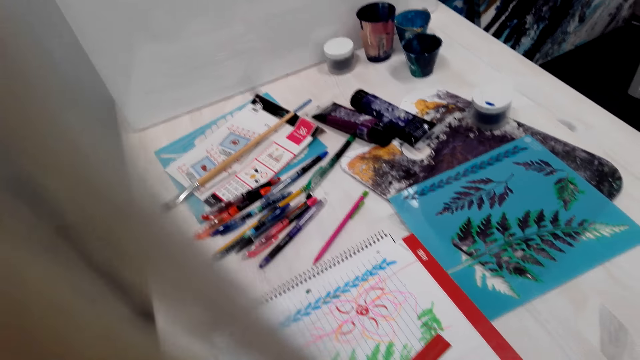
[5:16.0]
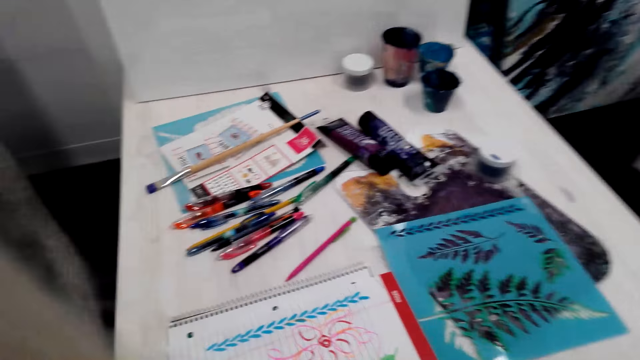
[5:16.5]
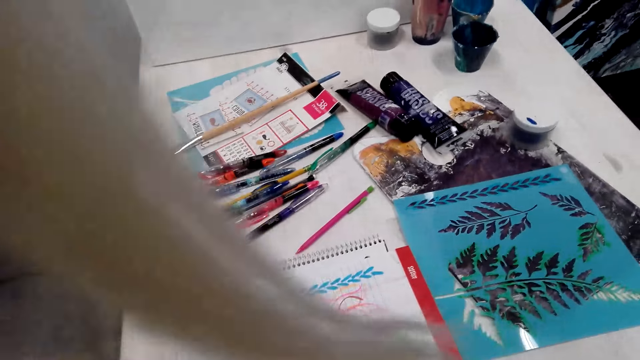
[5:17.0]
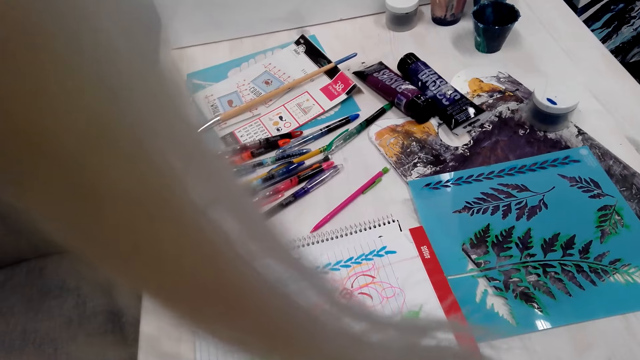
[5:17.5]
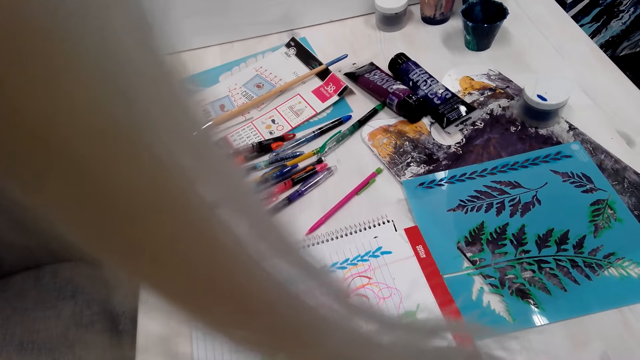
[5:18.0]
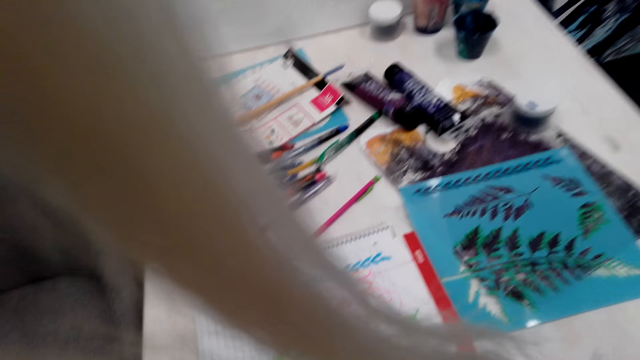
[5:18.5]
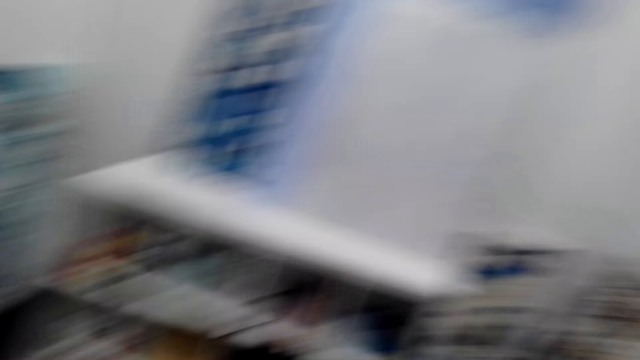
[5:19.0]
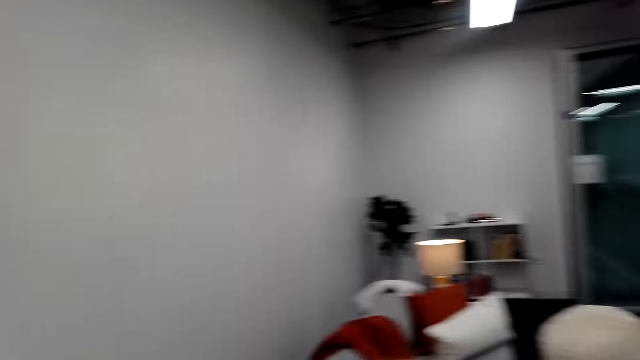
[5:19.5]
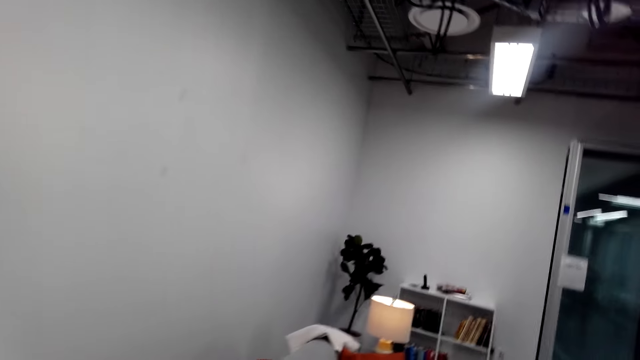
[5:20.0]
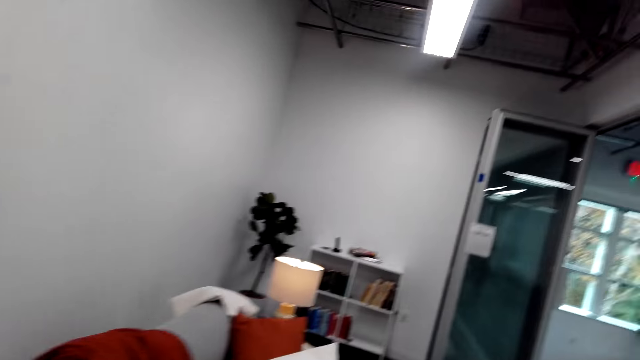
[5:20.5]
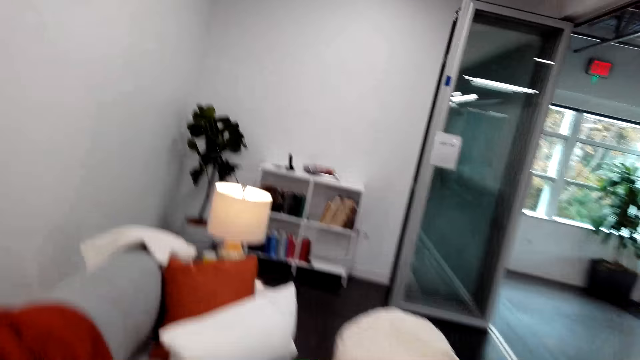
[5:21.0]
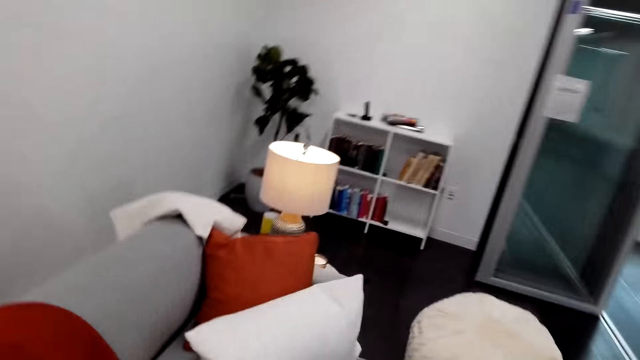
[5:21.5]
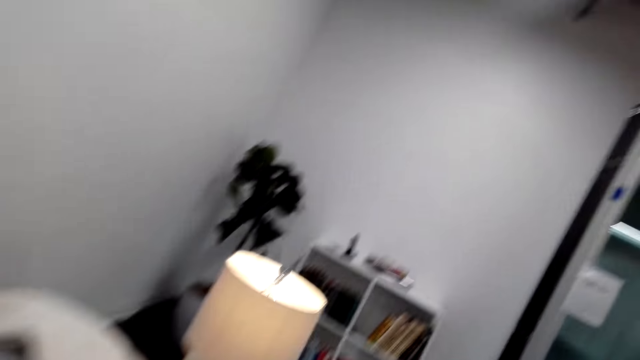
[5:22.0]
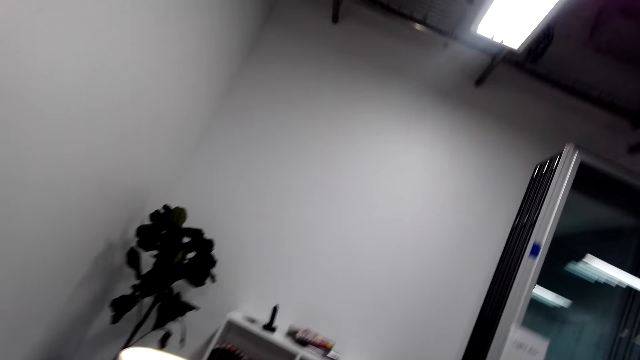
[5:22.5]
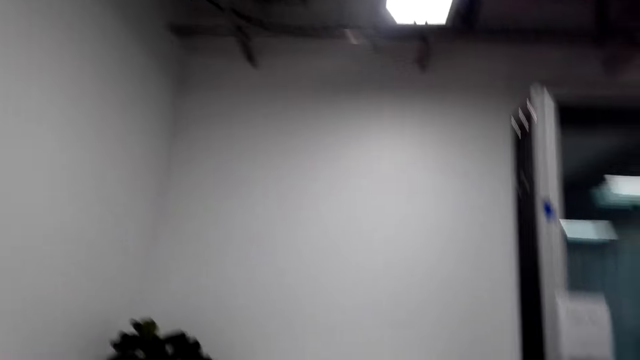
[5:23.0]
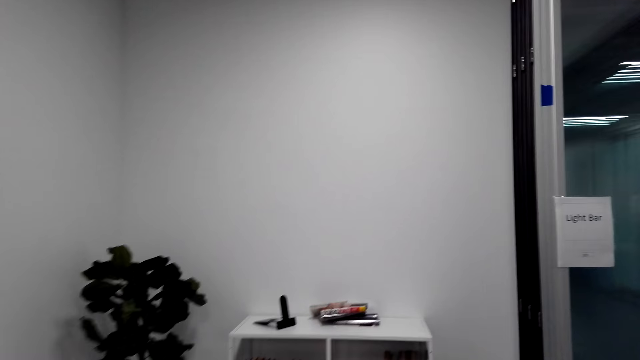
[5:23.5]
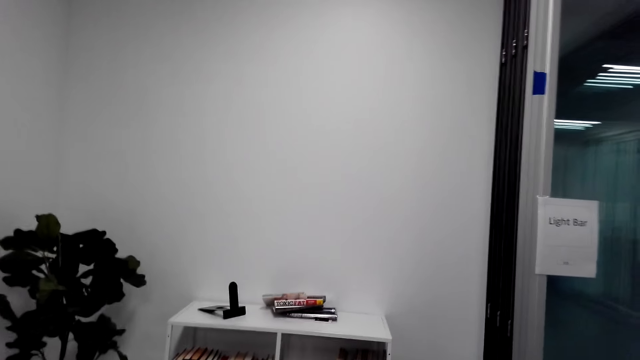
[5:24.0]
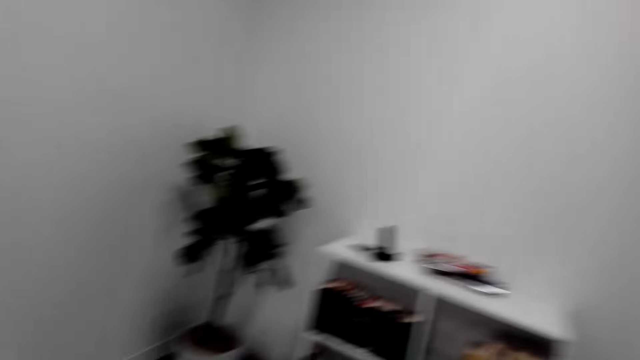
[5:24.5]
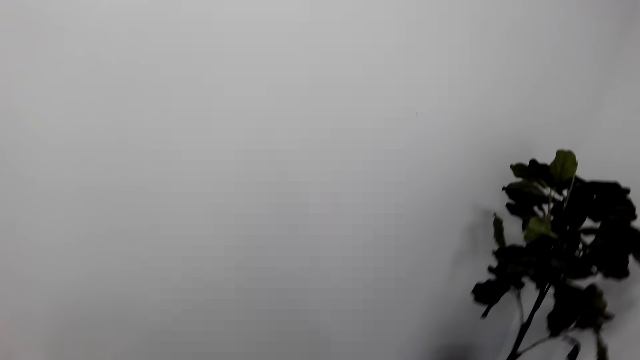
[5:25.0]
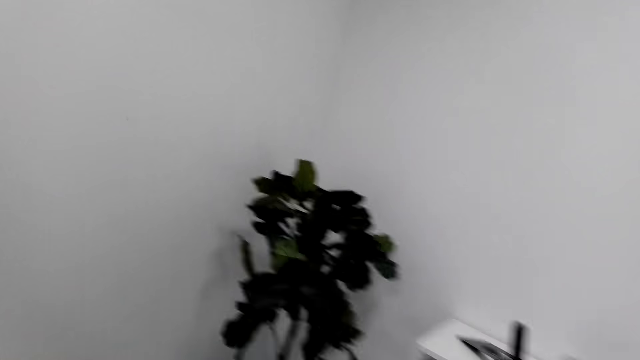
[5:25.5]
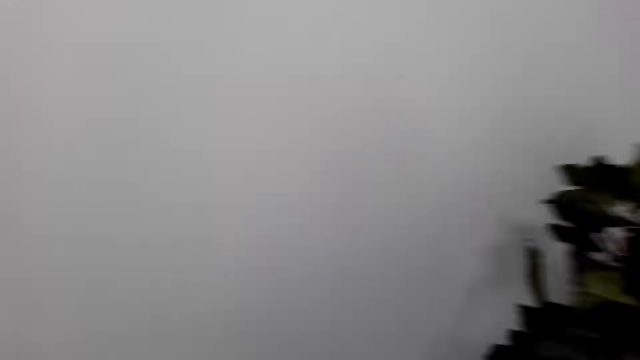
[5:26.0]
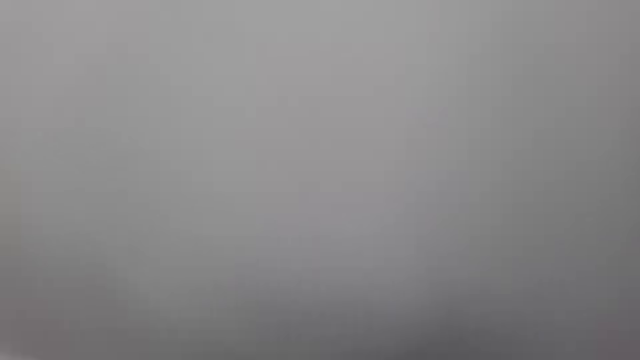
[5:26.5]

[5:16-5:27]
The camera wearer walks around.

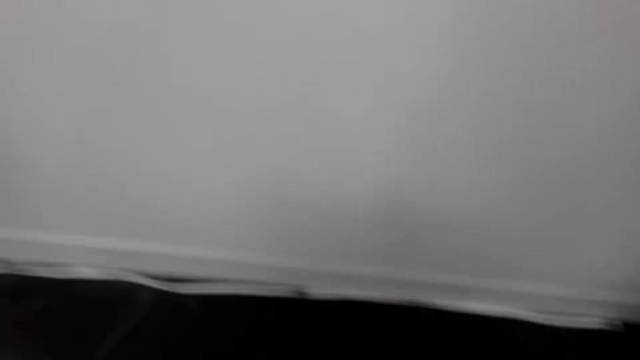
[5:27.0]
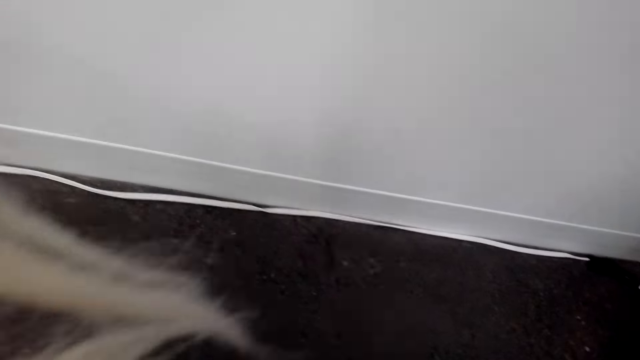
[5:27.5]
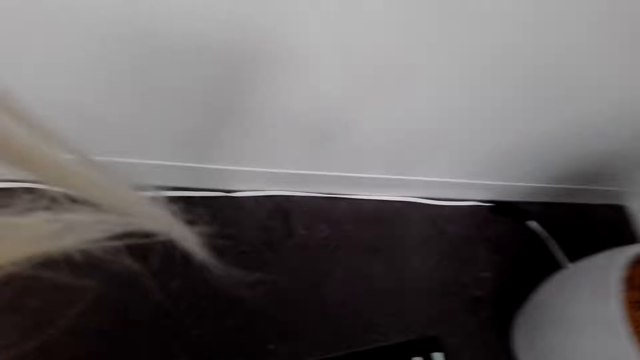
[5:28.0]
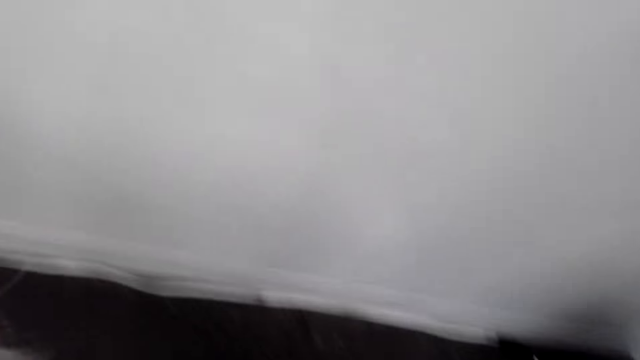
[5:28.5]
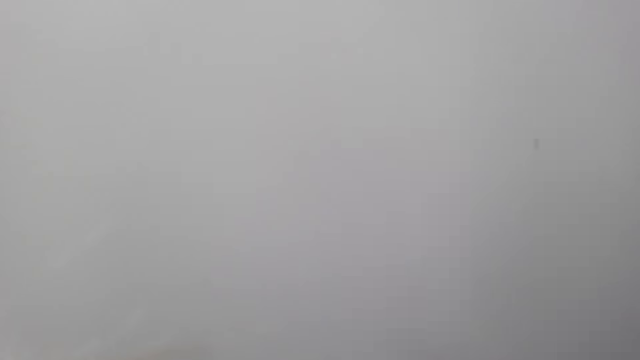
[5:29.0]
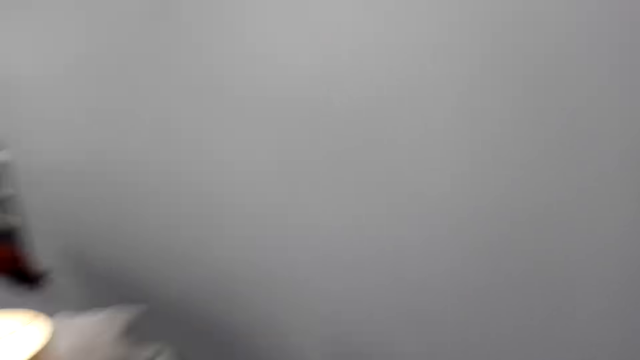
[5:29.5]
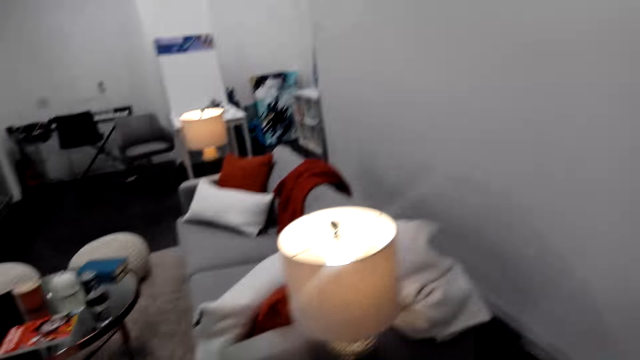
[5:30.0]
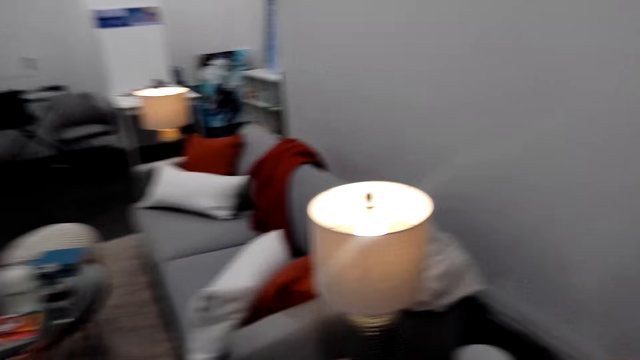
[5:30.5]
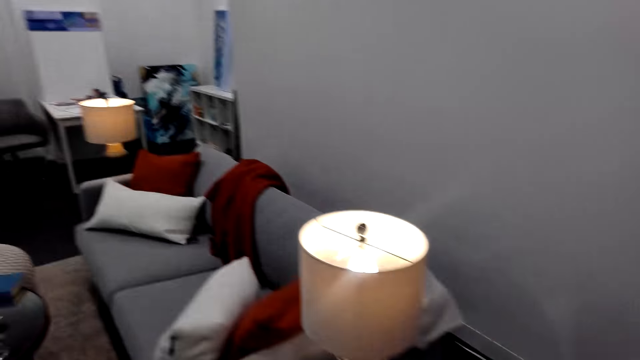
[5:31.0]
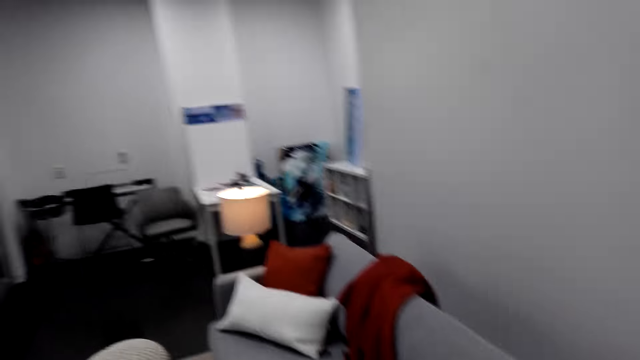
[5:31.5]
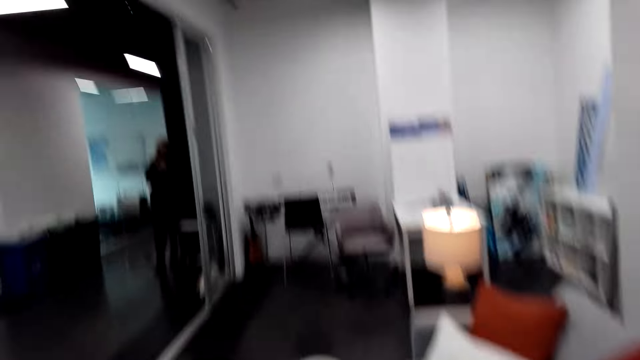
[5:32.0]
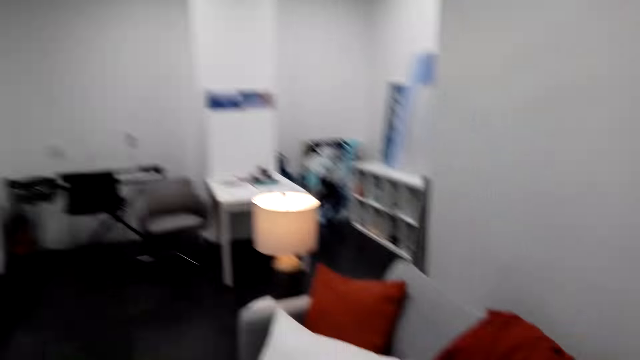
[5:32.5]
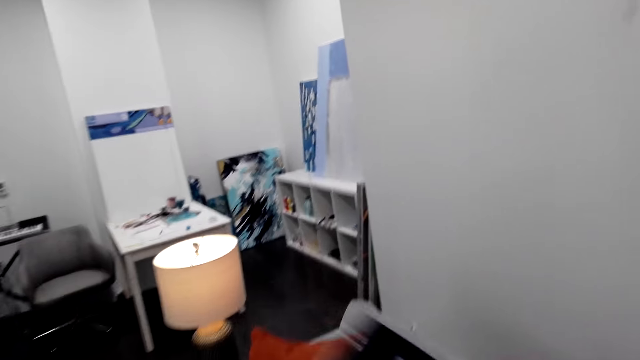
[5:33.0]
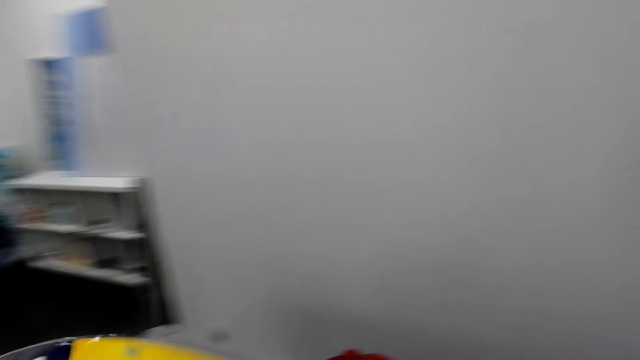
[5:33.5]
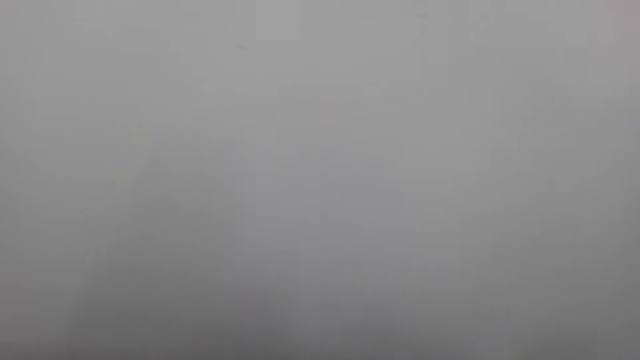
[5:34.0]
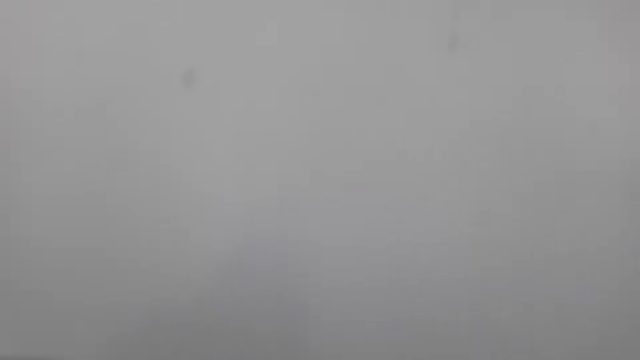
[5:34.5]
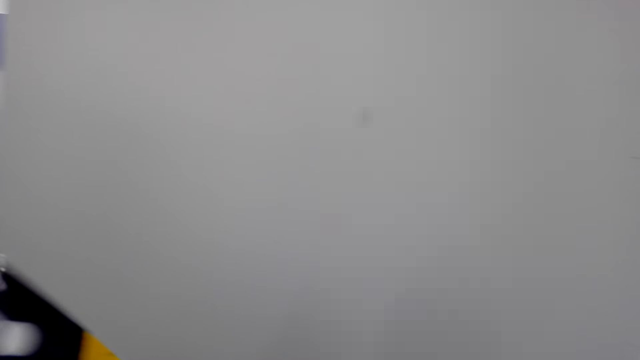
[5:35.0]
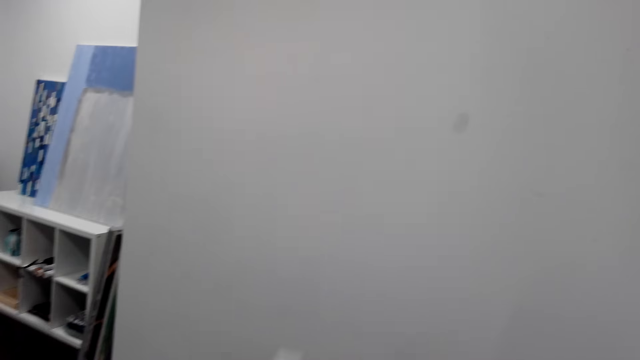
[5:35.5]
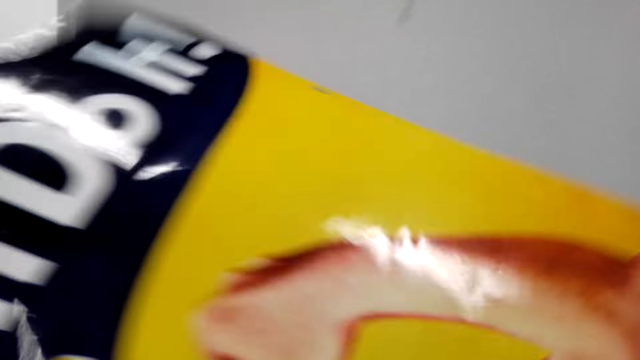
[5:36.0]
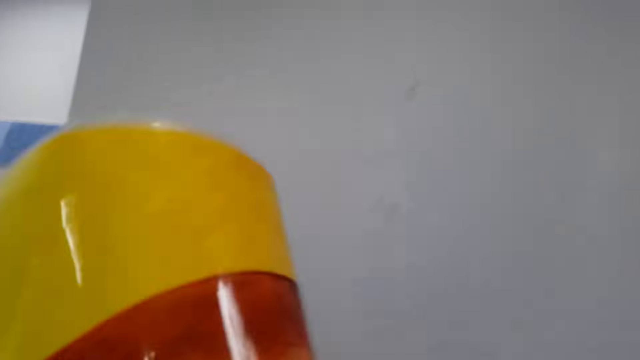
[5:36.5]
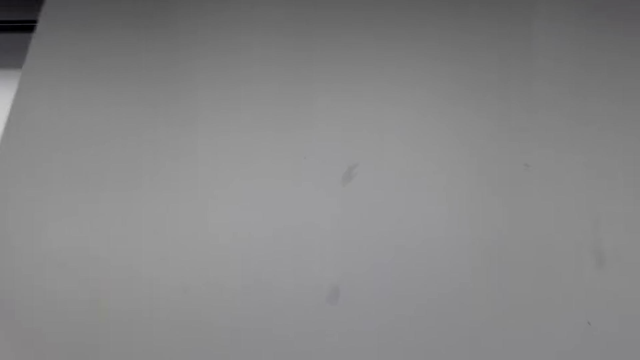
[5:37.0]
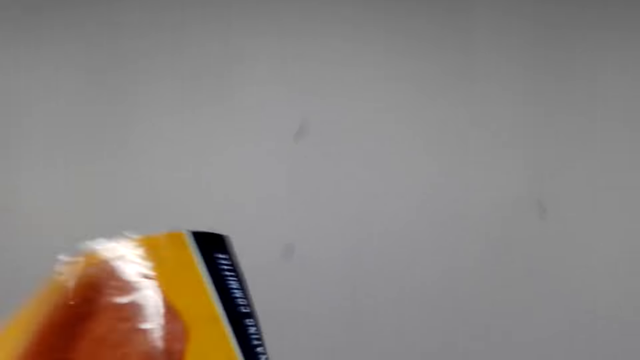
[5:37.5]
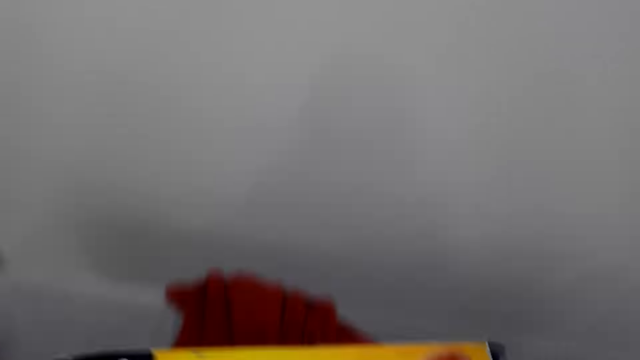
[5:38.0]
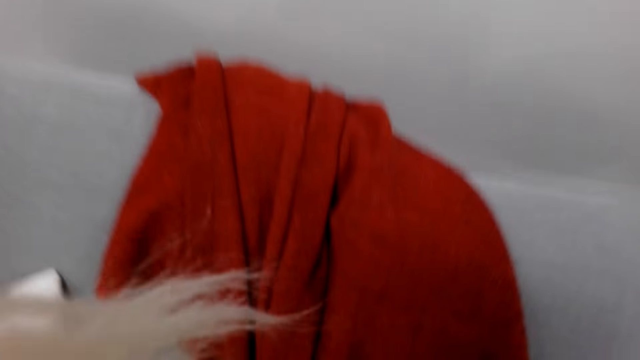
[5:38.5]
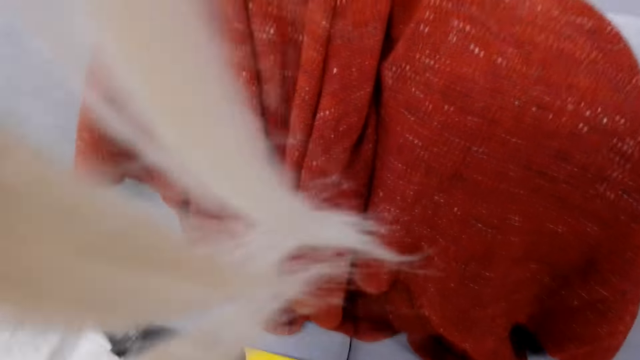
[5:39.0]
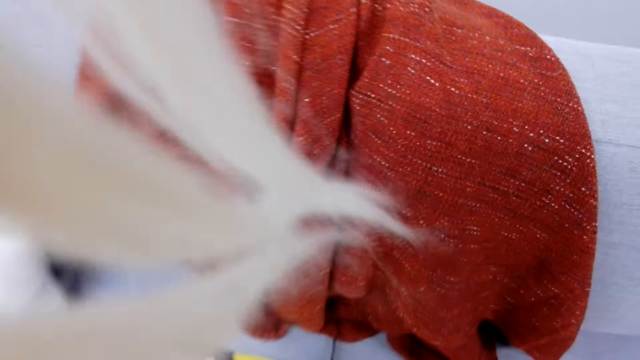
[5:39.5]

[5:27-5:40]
The camera wearer picks up a picture. They walk. They lift the picture art. They hold the picture. They put the picture on the couch.
